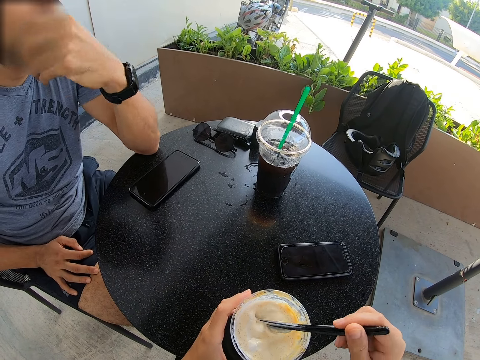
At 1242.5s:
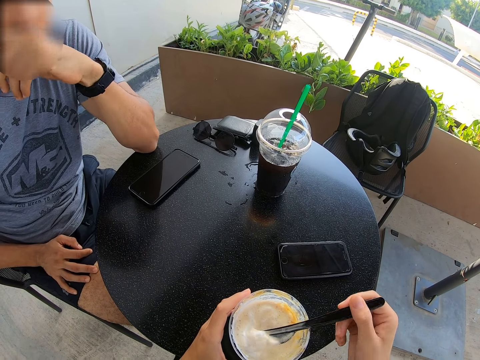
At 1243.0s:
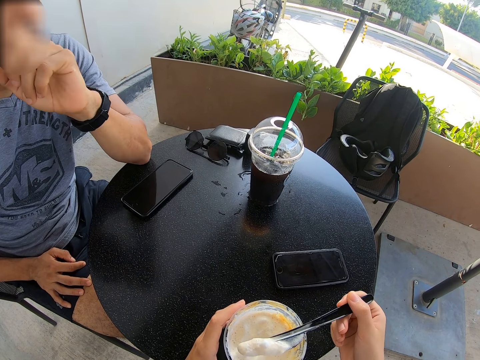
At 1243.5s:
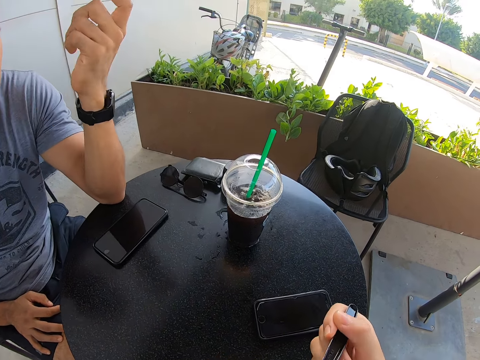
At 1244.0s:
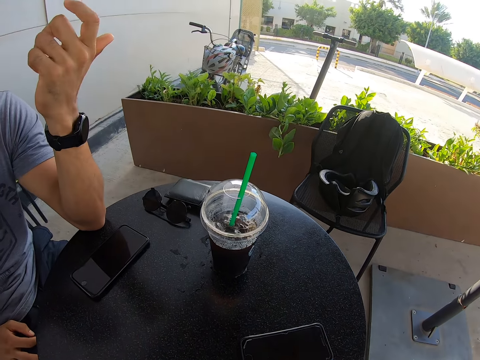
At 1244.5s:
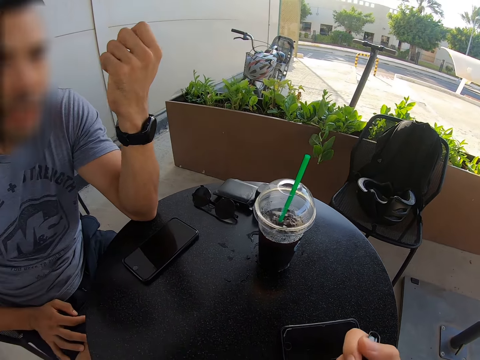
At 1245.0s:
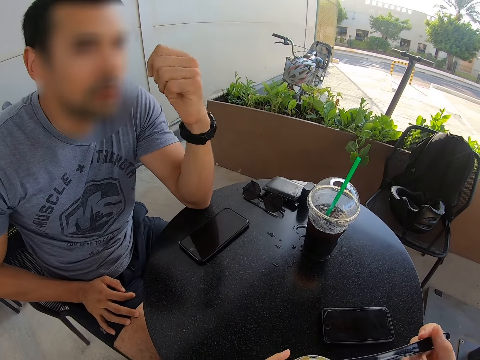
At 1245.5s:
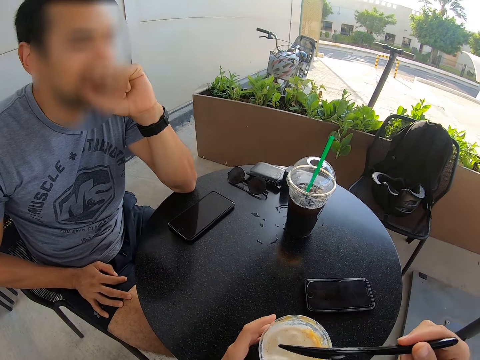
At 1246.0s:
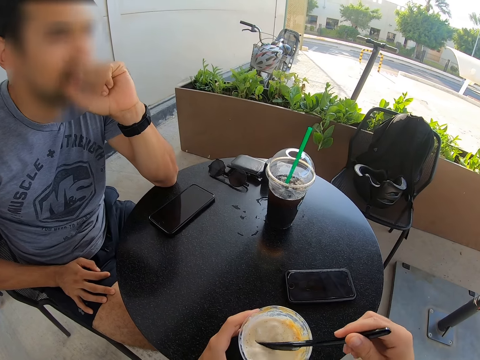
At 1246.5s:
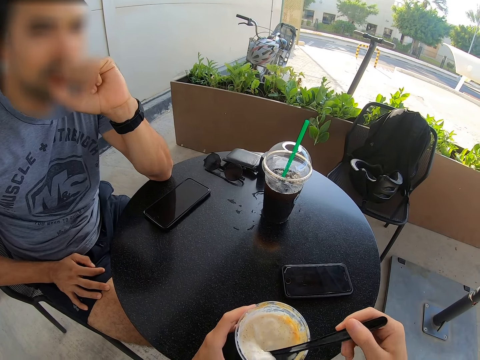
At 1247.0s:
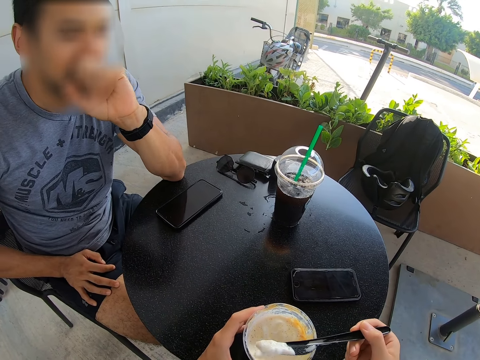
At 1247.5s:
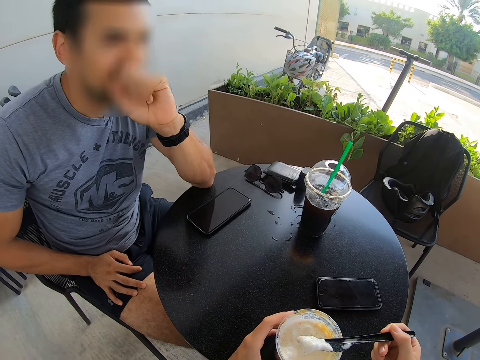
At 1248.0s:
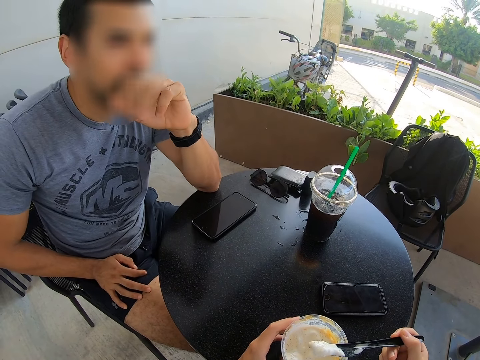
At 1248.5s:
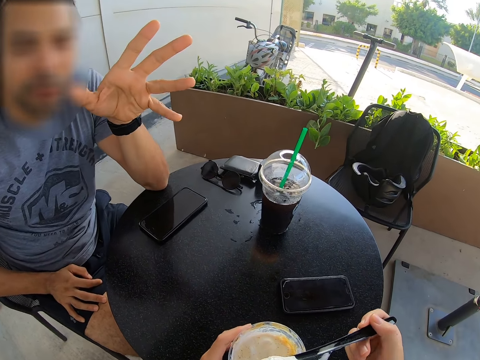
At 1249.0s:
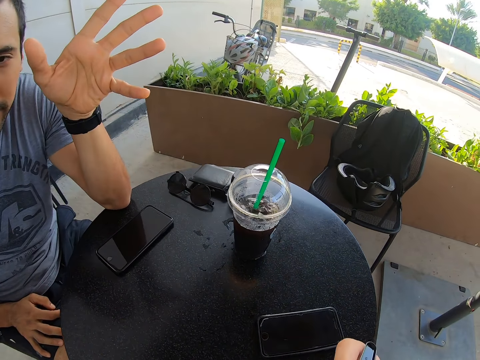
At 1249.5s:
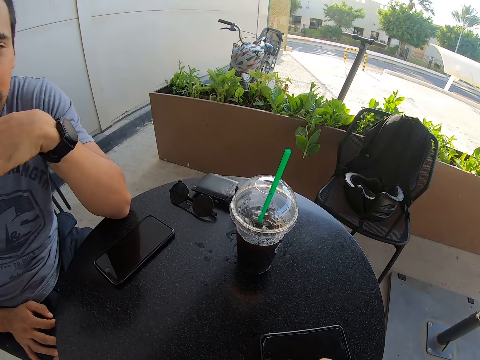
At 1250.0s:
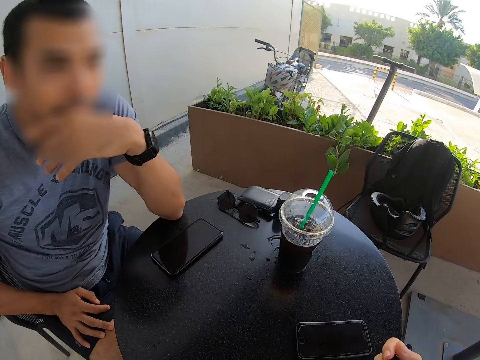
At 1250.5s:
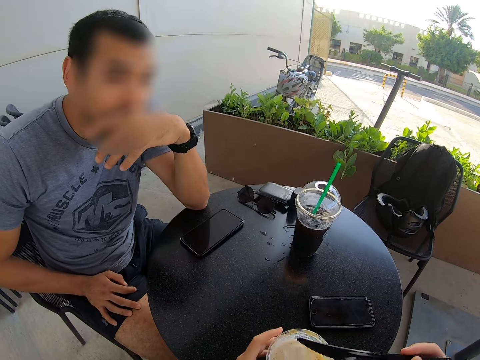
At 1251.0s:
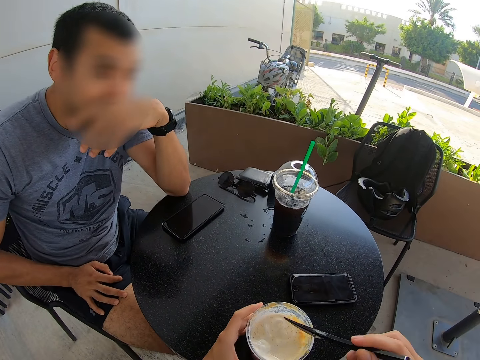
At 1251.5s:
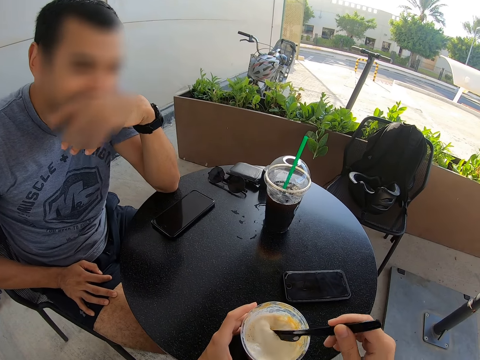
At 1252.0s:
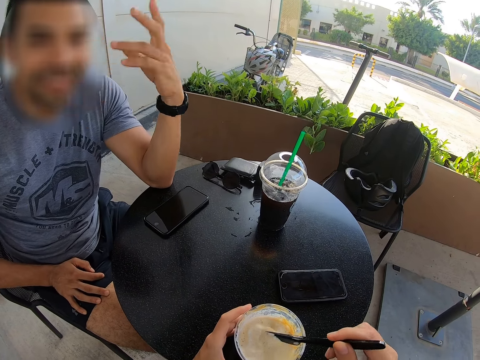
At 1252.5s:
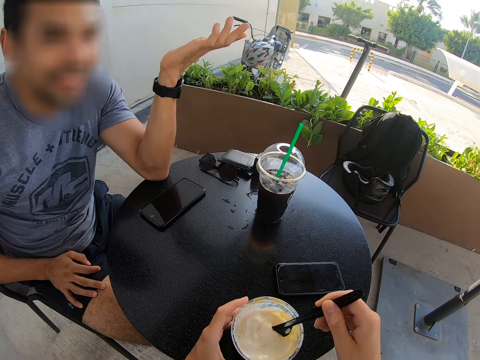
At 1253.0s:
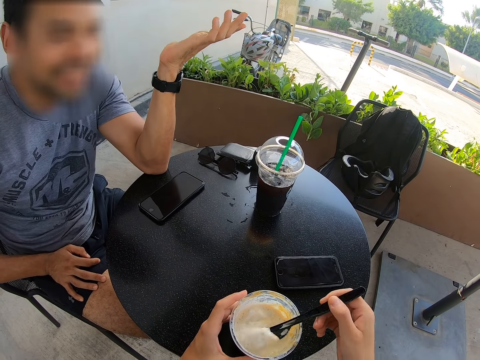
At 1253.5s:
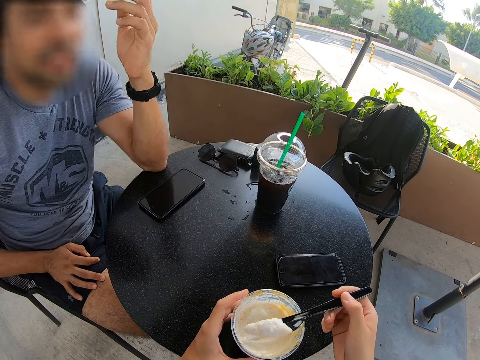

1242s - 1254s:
The camera wearer eats ice cream.

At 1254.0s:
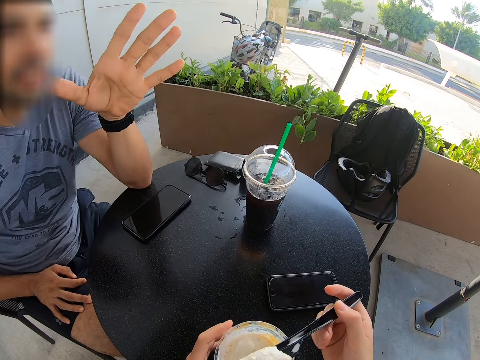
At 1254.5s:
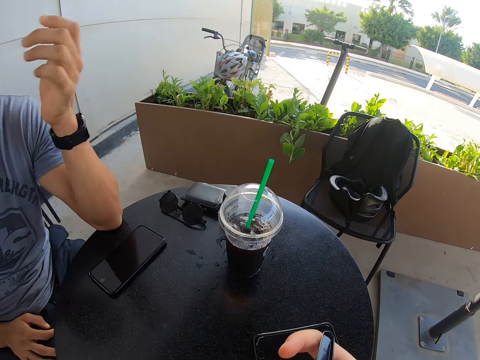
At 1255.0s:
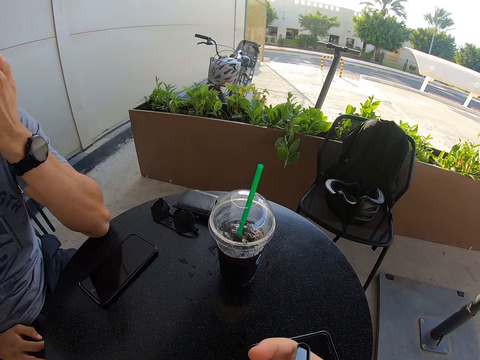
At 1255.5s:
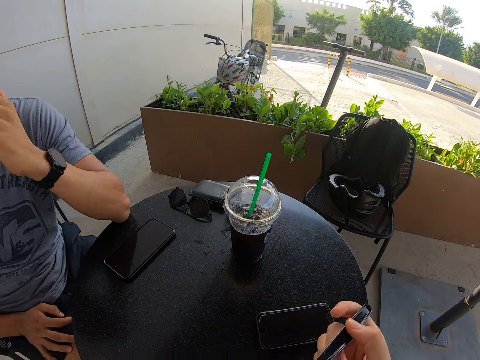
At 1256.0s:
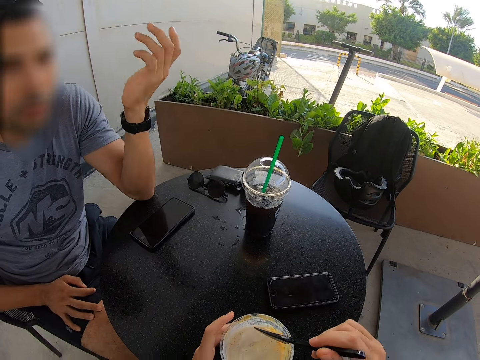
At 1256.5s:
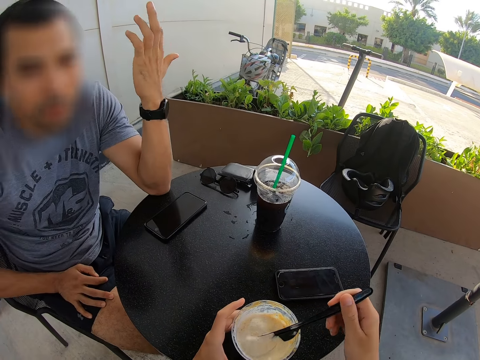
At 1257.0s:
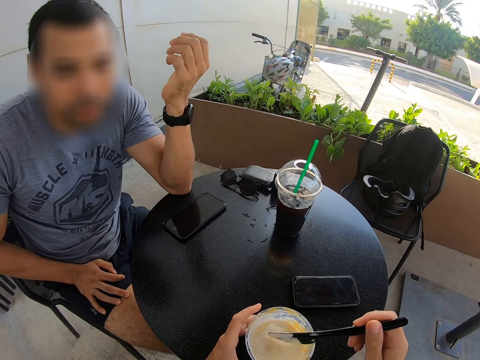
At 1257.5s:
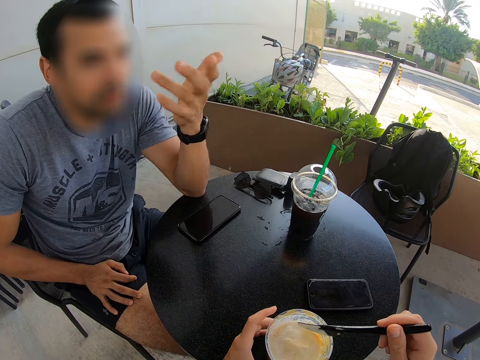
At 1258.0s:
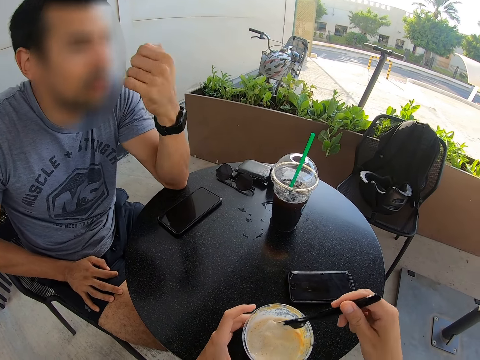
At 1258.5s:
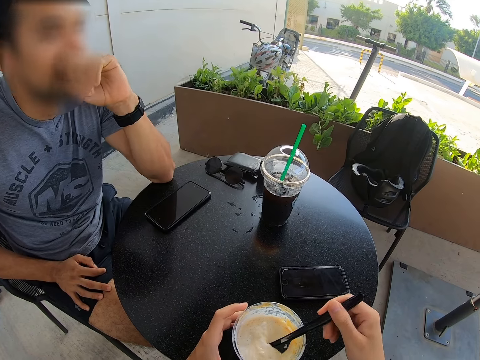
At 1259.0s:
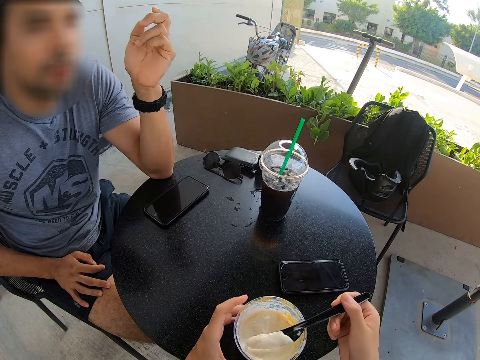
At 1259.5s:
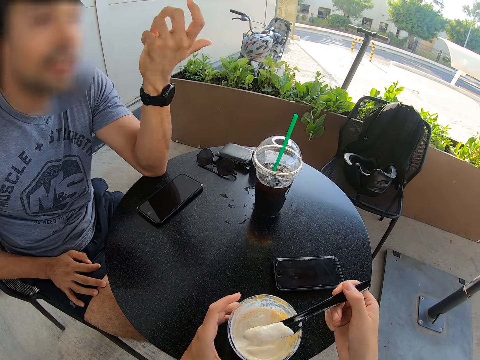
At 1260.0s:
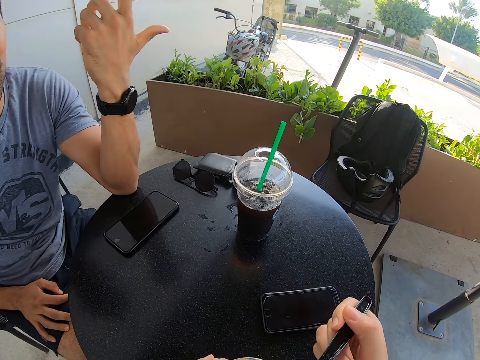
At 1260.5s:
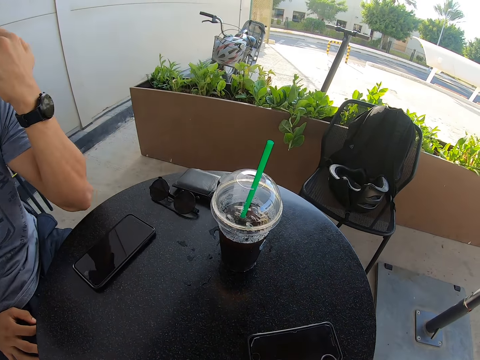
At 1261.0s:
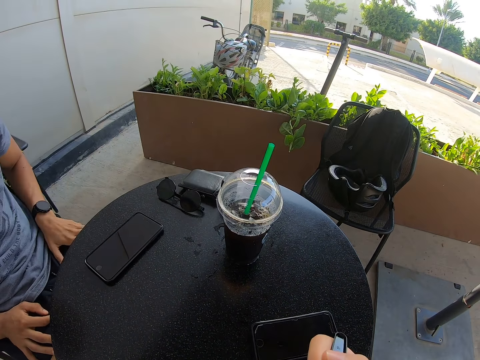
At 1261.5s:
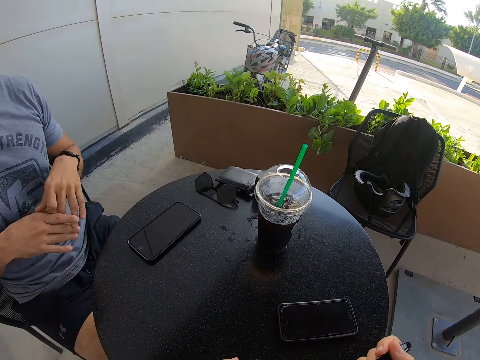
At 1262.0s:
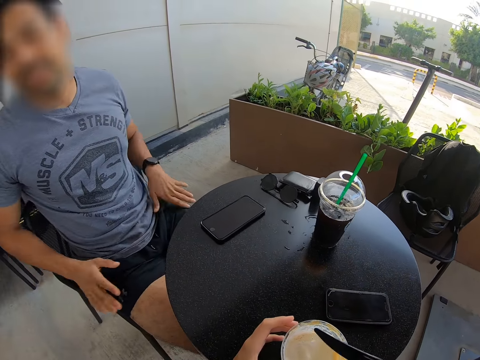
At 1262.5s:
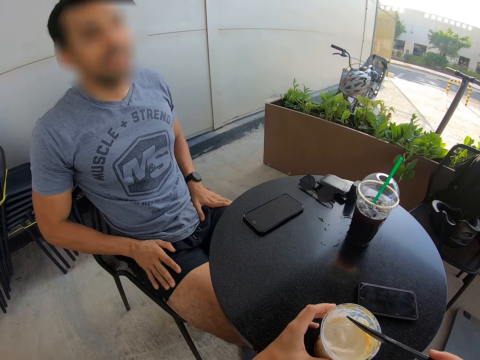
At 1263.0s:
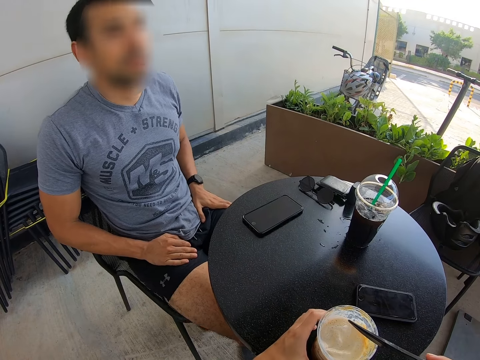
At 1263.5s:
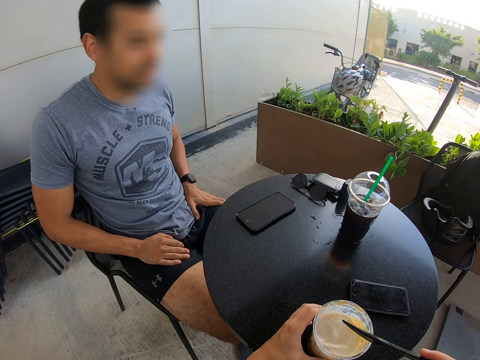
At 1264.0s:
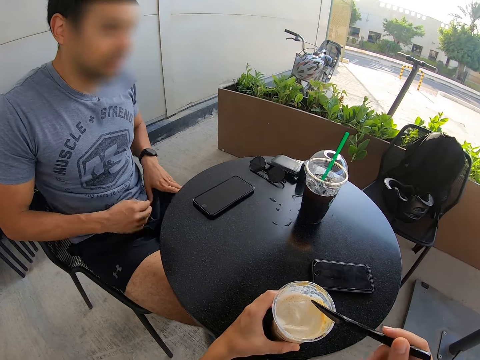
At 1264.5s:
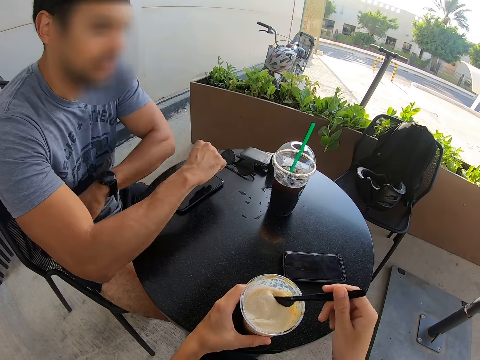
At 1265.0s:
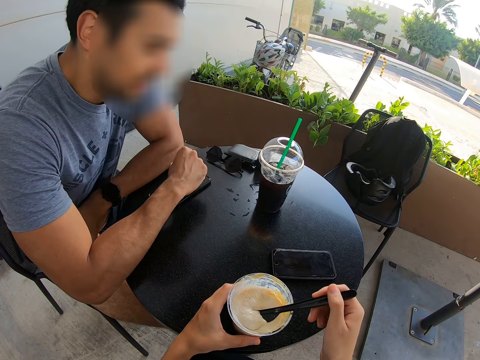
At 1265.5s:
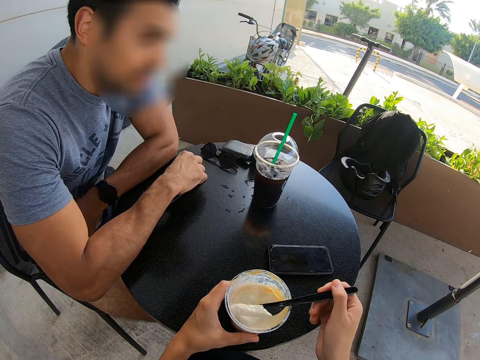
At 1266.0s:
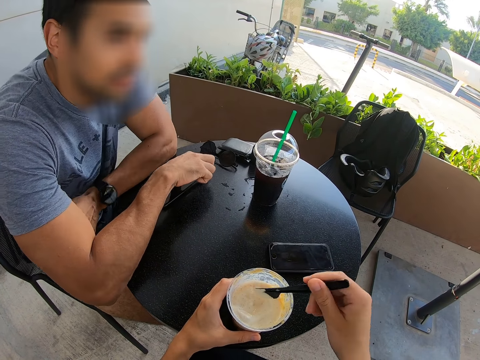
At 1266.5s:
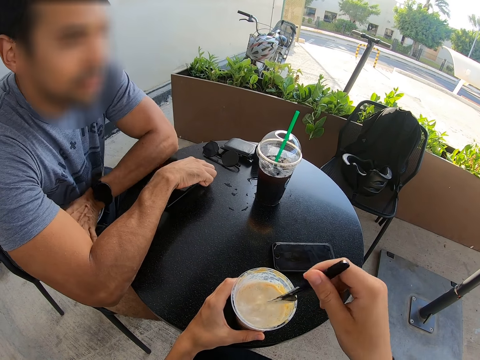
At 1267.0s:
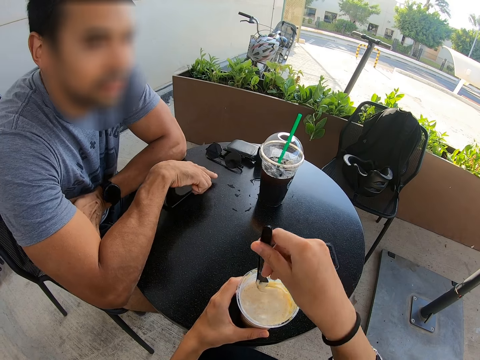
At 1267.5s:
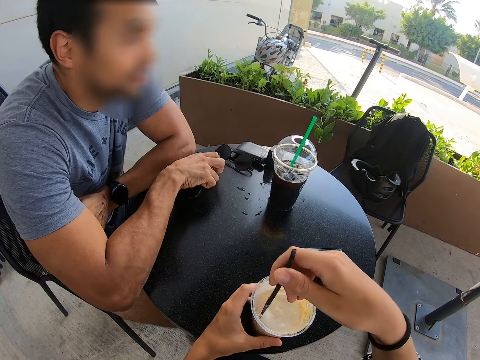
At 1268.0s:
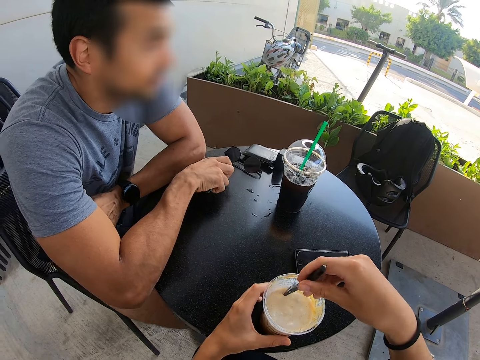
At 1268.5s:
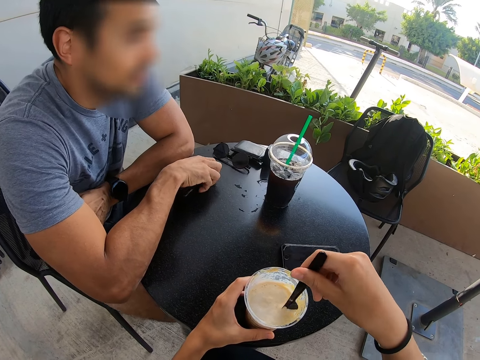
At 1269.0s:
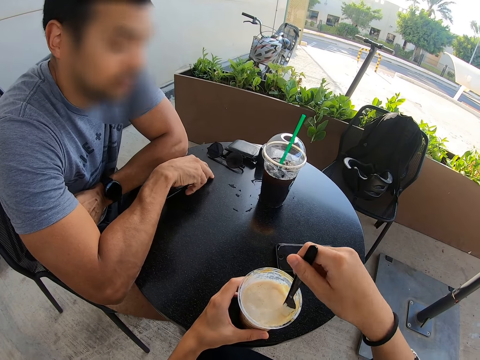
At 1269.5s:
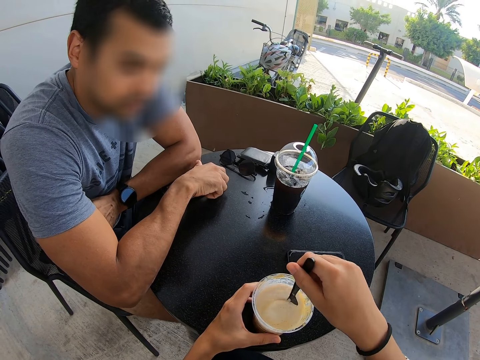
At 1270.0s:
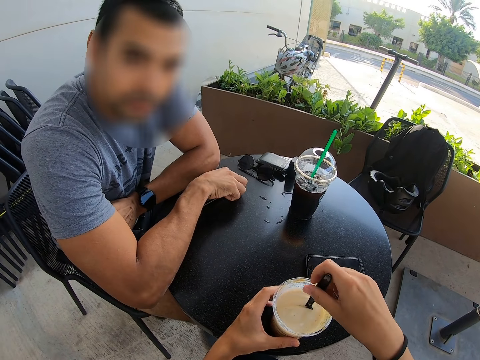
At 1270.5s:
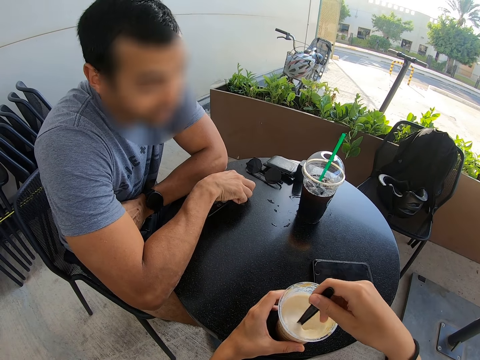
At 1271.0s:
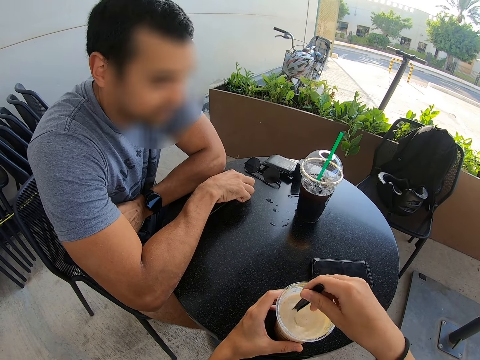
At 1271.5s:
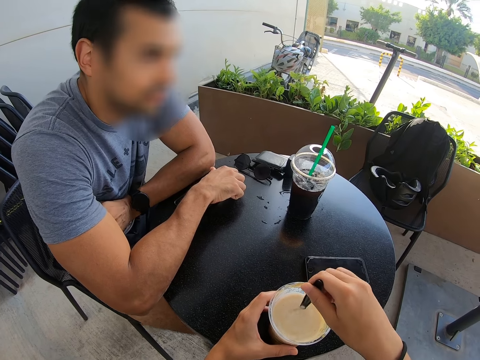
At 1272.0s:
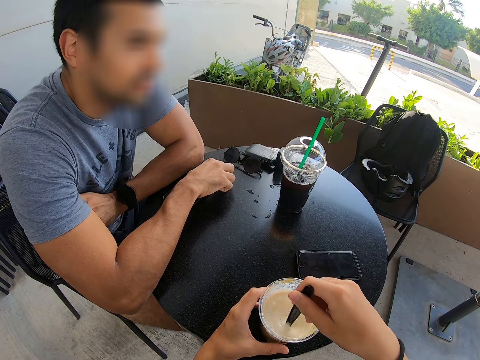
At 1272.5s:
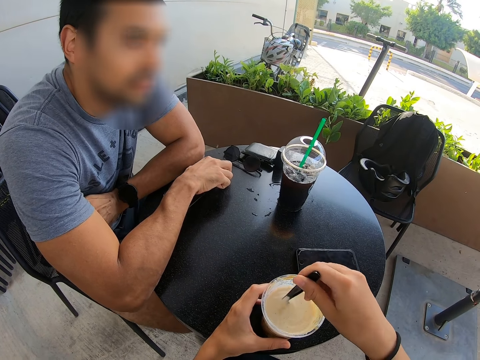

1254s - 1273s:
A man talks to the camera wearer. The camera wearer eats the ice cream. The man shakes his leg and leans on the table. The camera wearer stirs her ice cream.
